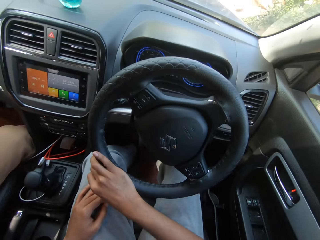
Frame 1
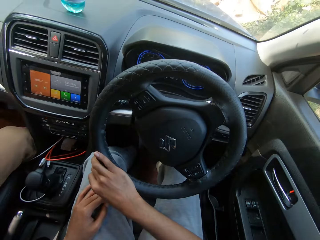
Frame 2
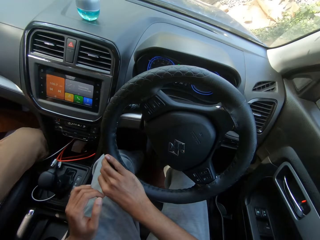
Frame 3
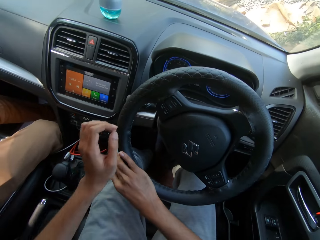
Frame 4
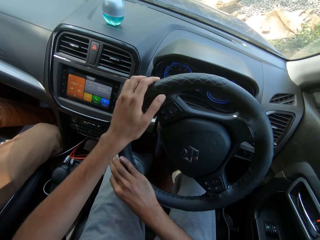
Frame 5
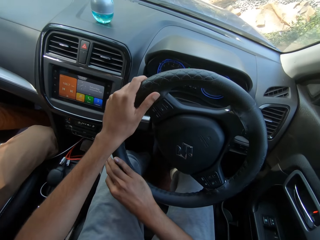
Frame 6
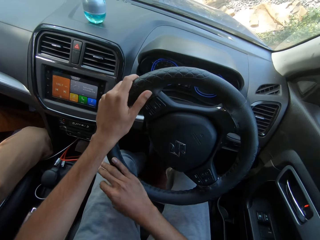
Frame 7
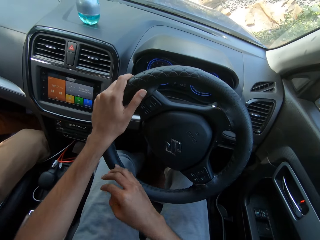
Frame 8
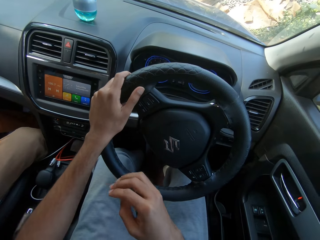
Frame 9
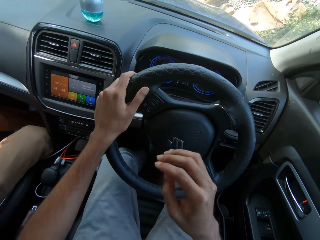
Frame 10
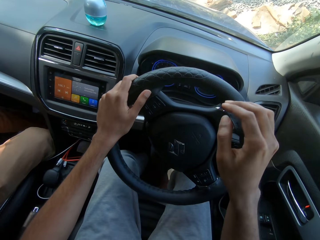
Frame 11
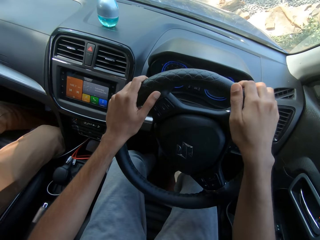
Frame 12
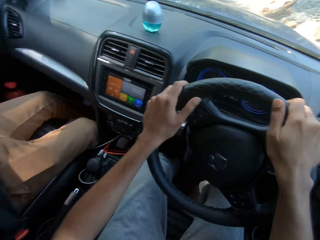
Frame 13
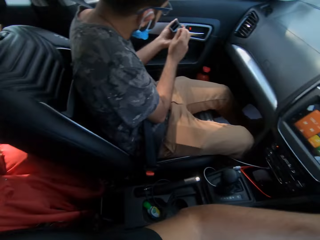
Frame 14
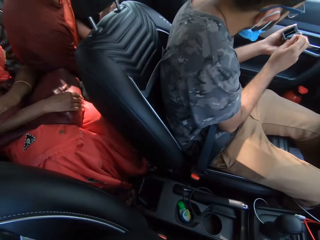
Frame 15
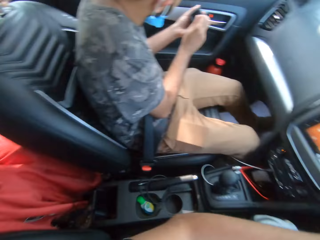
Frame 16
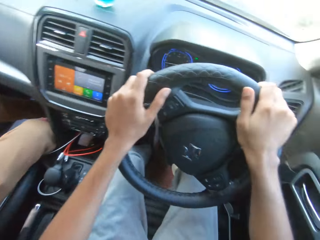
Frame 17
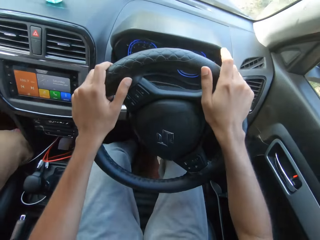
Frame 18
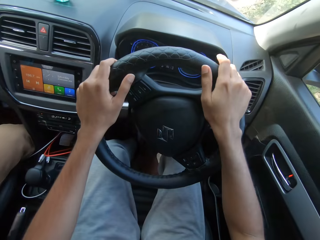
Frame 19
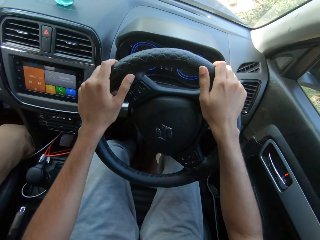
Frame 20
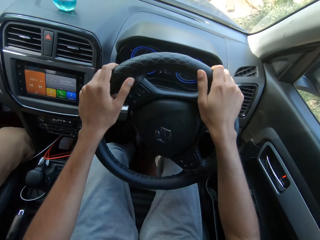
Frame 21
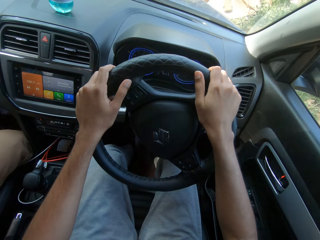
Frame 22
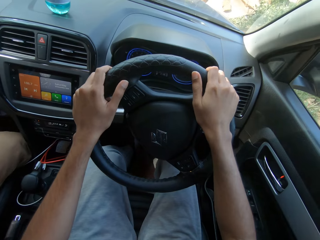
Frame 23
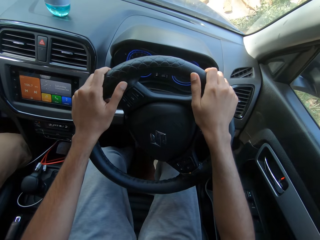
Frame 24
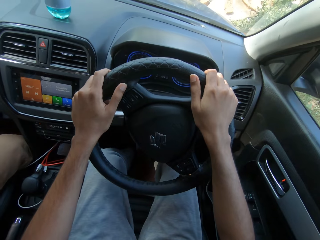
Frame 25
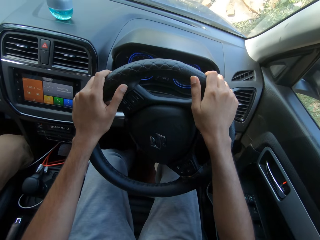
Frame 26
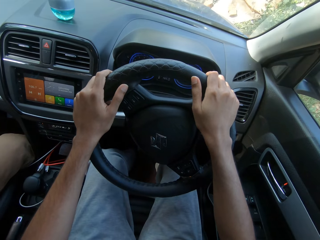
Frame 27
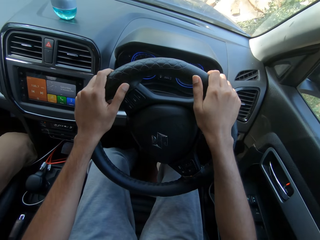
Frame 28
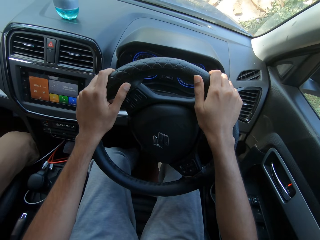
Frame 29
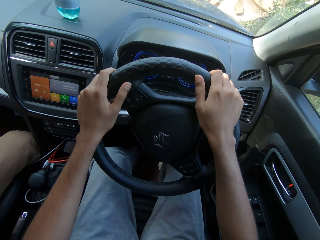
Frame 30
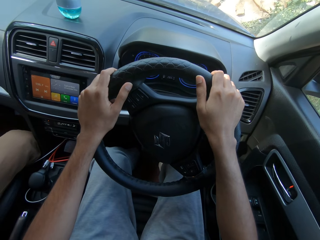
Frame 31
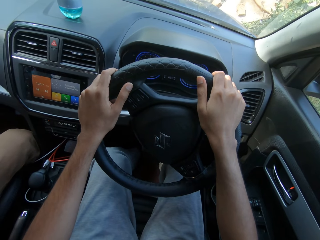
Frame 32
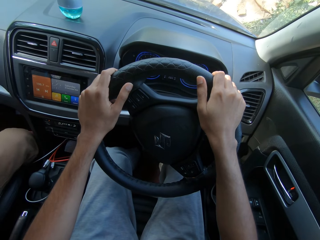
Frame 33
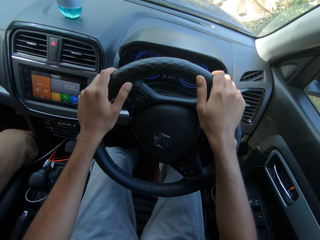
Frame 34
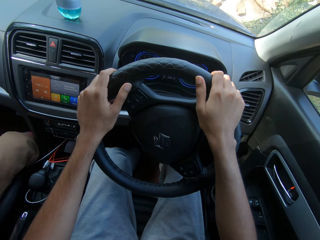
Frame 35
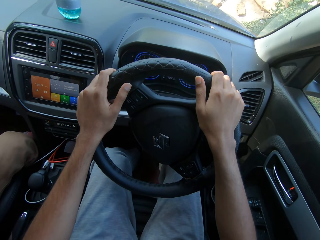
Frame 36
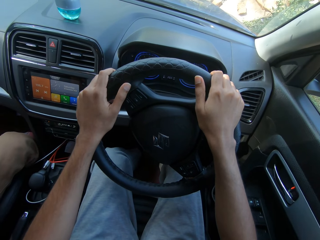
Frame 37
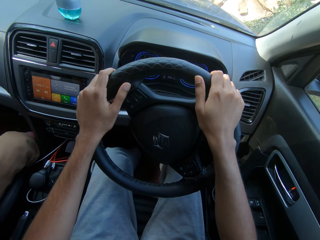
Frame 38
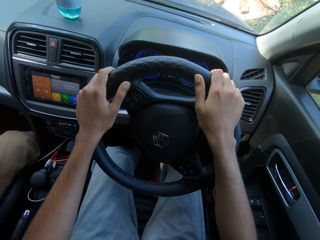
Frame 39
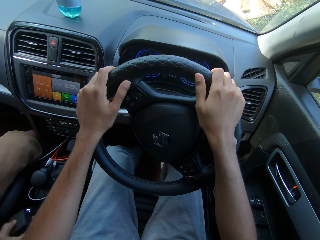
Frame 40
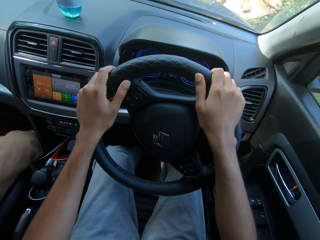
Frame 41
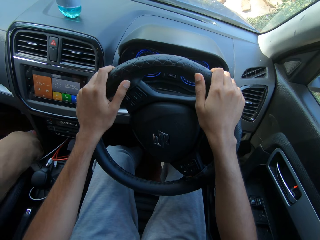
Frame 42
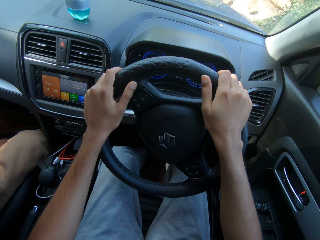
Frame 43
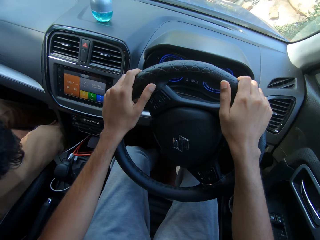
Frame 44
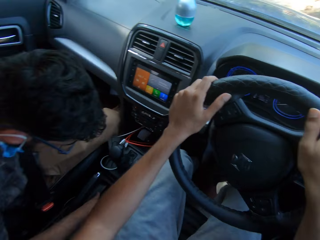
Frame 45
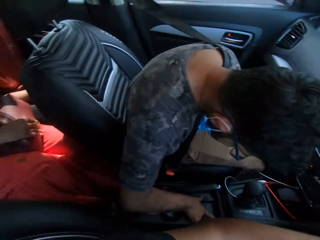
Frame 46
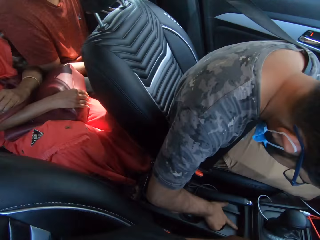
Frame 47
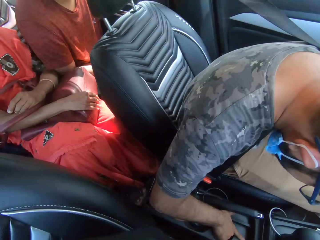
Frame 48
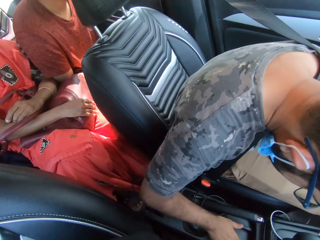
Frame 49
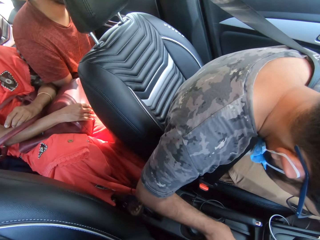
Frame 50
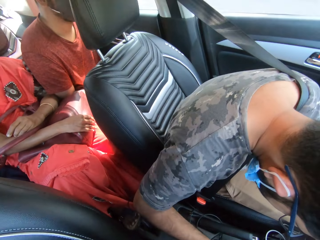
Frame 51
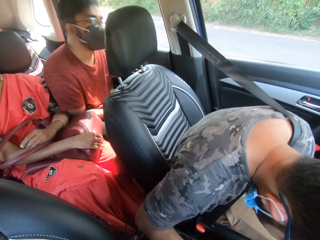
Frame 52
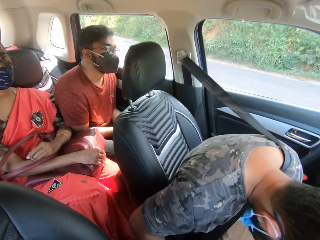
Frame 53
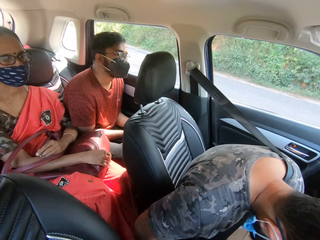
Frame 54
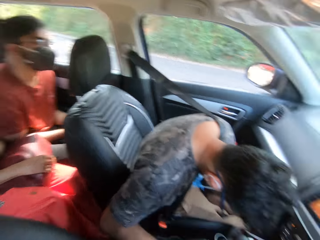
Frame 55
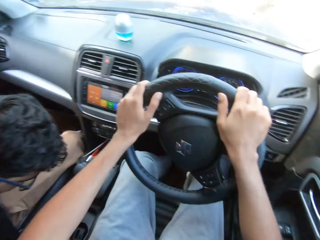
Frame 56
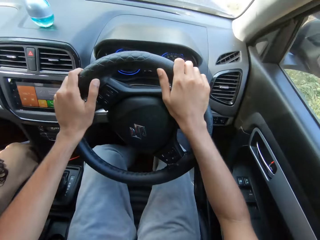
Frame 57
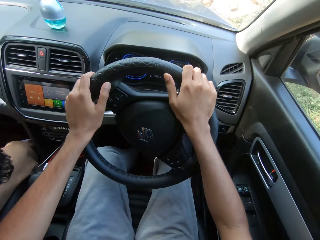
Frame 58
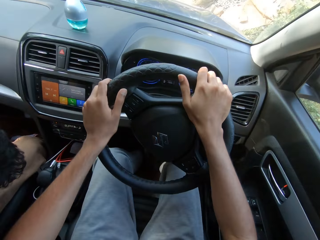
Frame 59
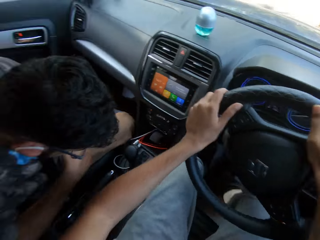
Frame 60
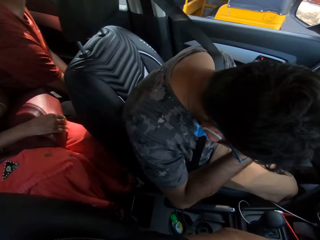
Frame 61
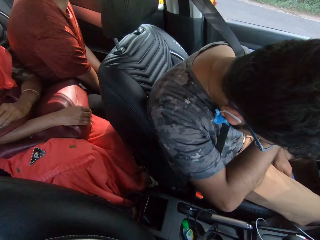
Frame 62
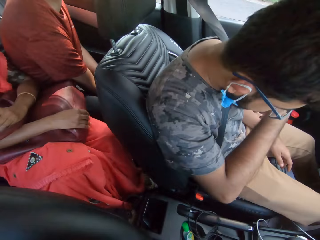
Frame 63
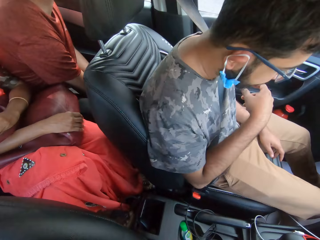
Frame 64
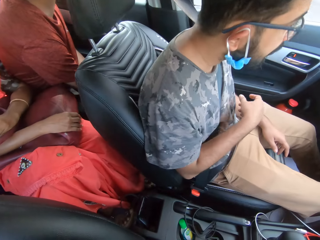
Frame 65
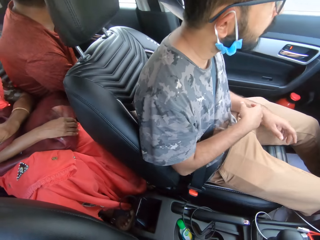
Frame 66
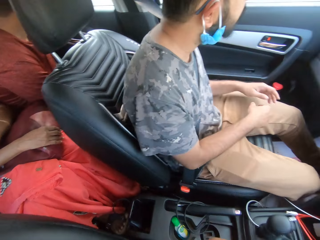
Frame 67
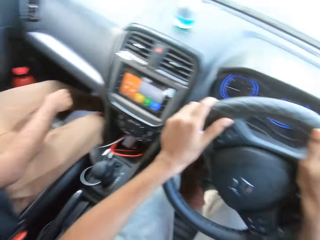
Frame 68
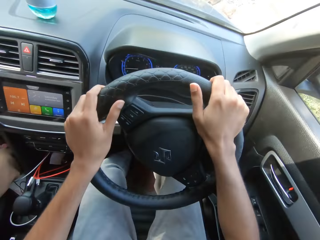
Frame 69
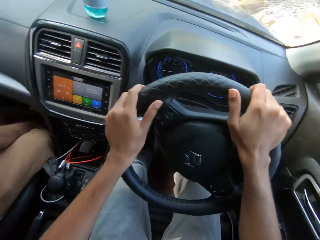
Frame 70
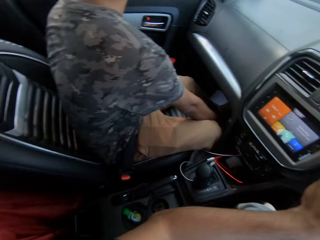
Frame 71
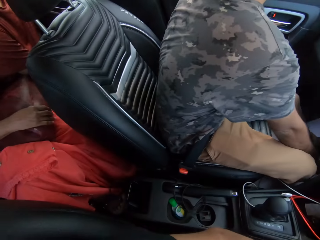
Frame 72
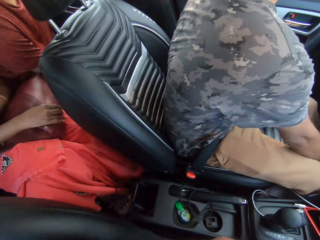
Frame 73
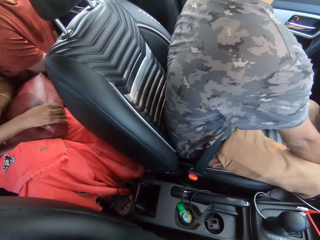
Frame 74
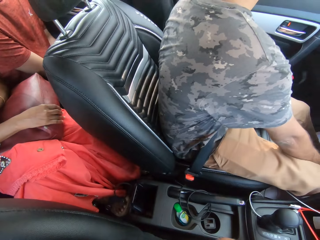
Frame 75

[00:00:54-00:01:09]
The camera wearer holds the steering wheel with both hands. They look around. The man fixes the charger in the compartment with his right hand.

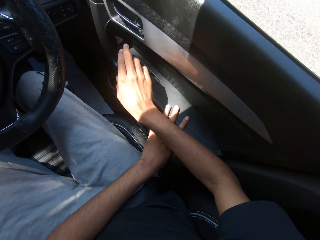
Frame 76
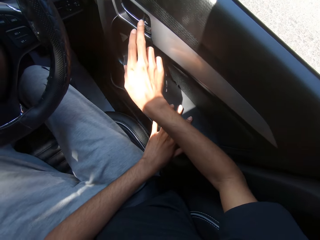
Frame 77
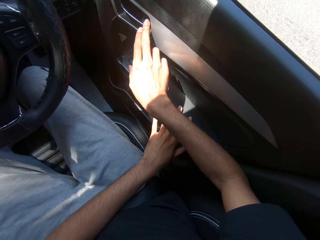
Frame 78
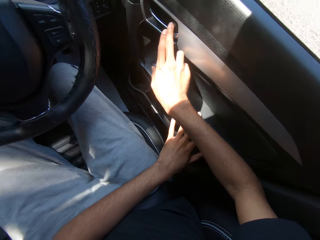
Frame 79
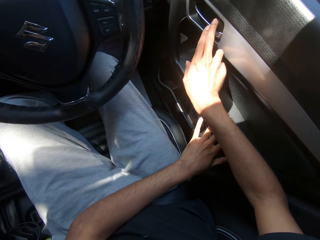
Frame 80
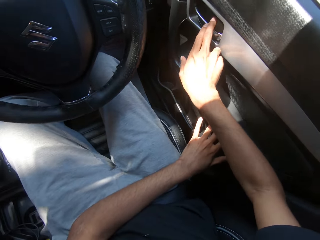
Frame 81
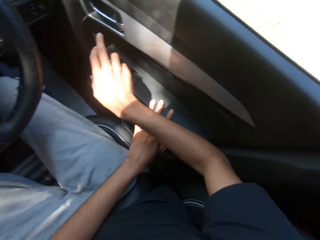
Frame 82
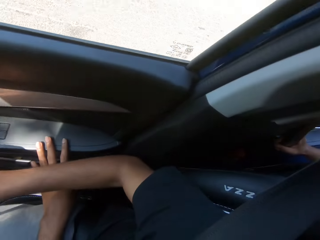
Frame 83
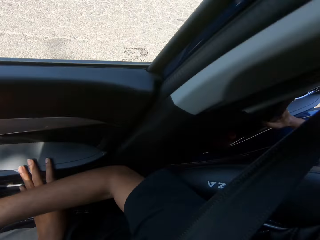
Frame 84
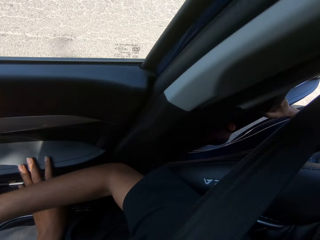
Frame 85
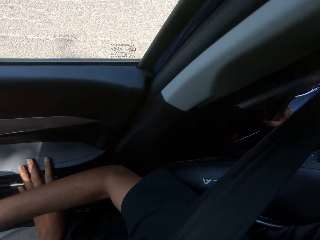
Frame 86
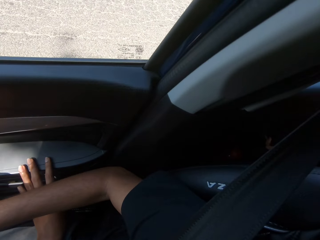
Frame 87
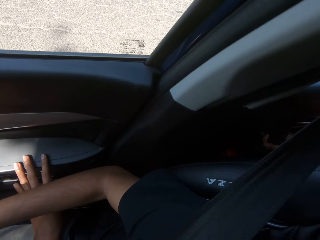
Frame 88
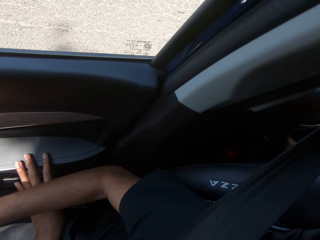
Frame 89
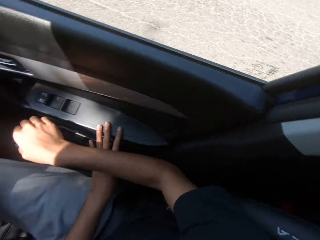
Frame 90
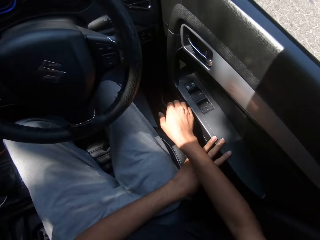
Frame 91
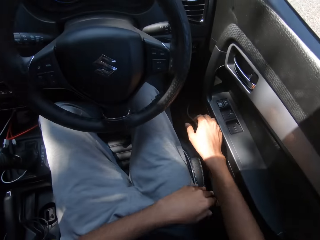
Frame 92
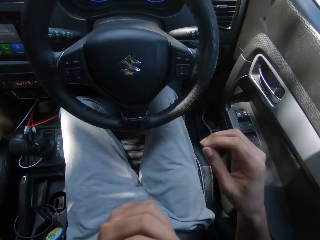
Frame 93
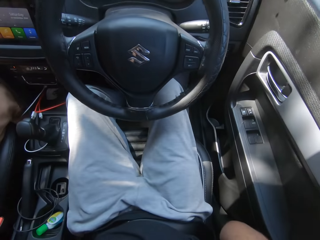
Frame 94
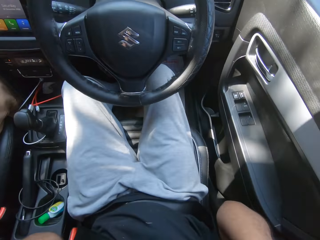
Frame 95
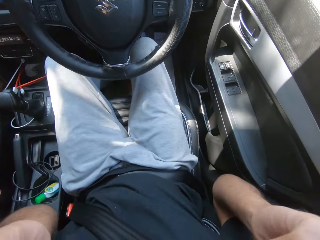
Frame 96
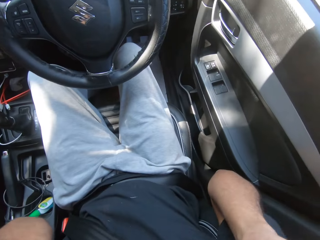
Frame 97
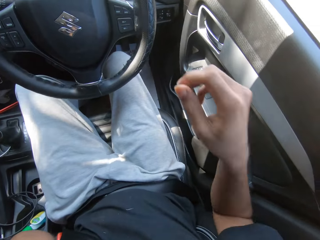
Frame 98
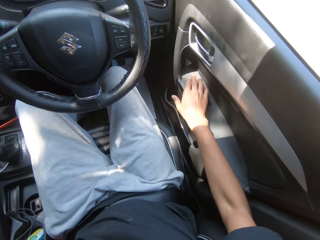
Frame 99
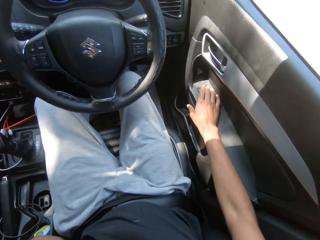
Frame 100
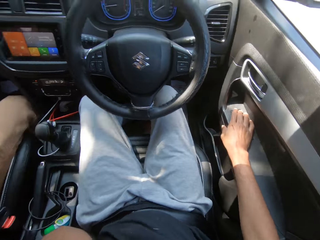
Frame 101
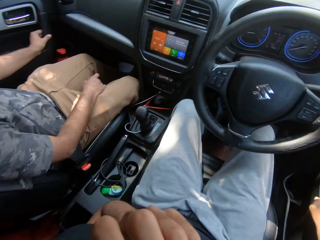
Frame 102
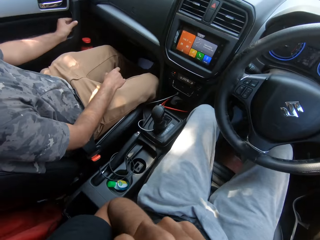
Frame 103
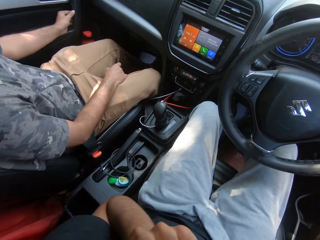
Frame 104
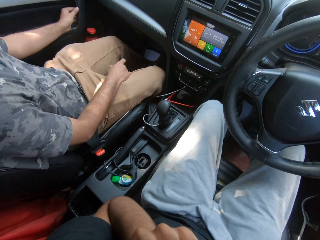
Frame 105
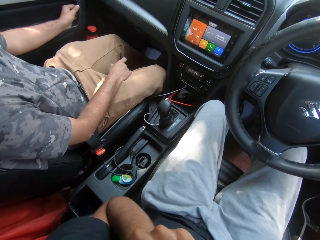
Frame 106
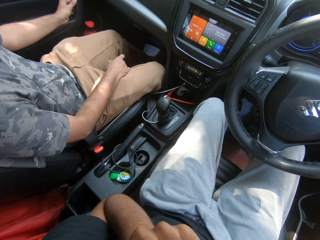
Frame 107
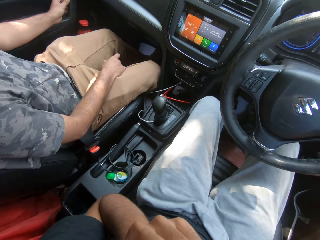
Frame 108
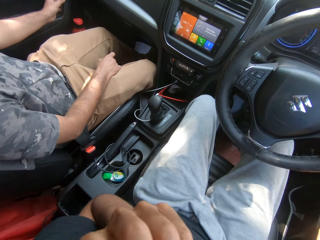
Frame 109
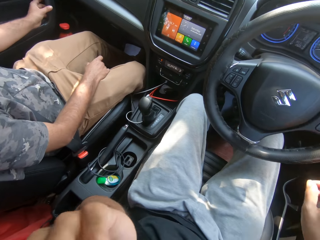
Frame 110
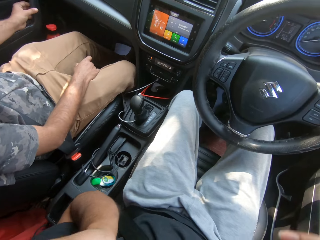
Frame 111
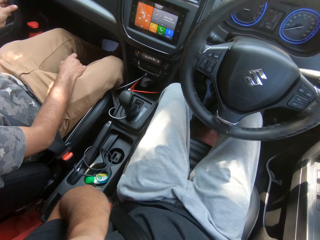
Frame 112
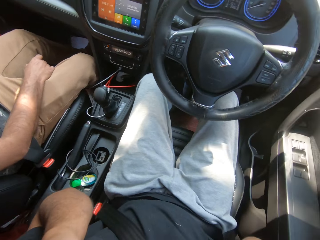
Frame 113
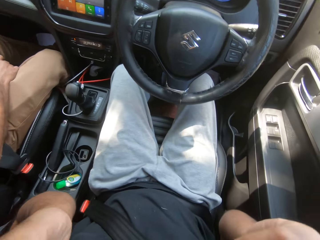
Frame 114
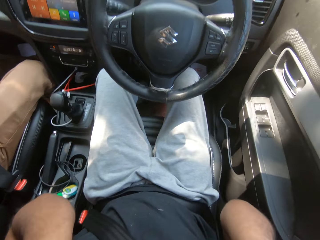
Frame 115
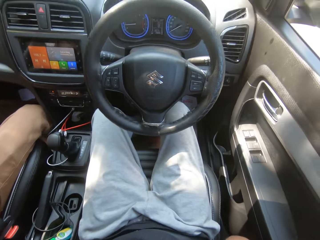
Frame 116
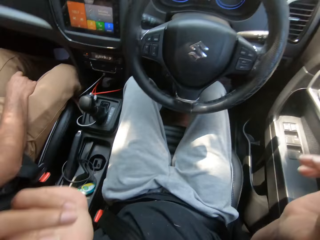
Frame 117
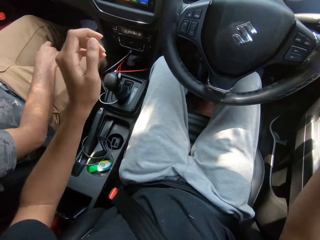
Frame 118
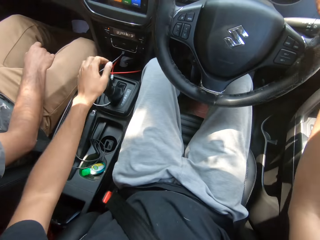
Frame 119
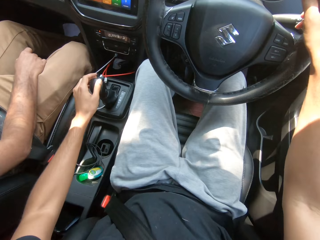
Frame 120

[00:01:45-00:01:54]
The camera wearer places both hands on the door handle. He touches a button in the car with his right hand. He lifts both hands. He touches his face with his left hand. He places the right hand on the car handle. The man interacts with the camera wearer. The camera wearer lifts both hands.
